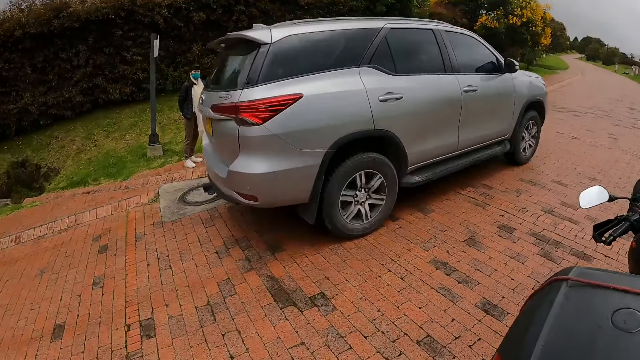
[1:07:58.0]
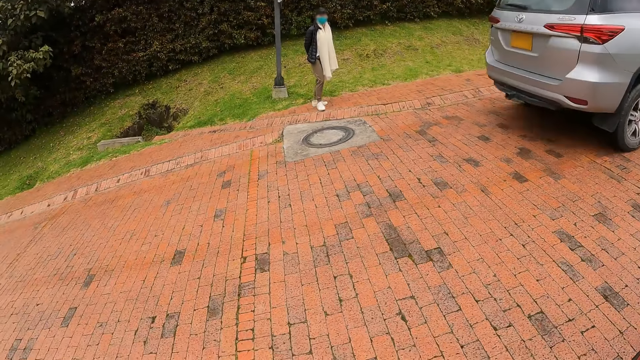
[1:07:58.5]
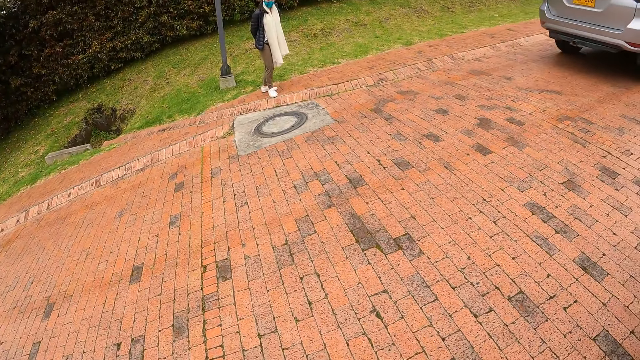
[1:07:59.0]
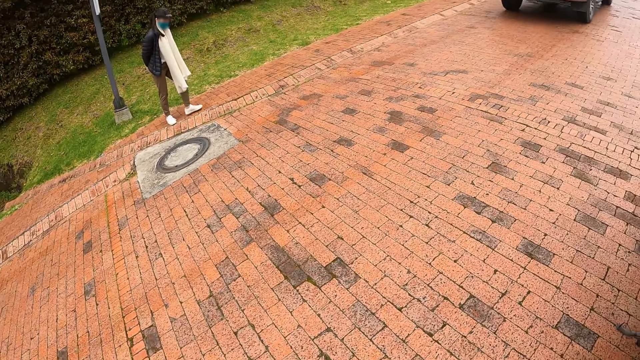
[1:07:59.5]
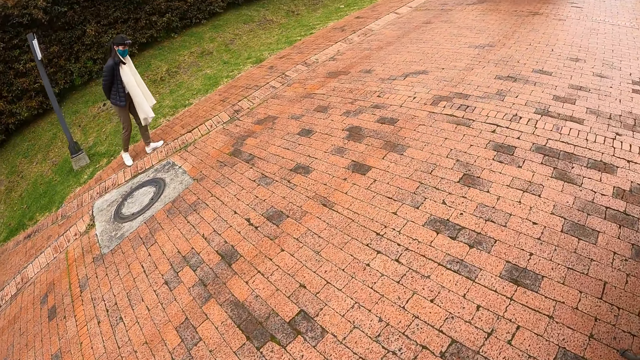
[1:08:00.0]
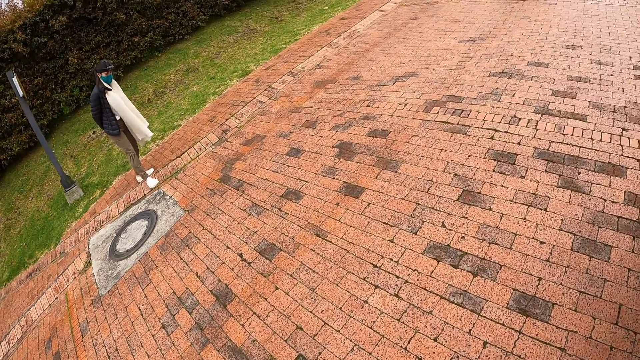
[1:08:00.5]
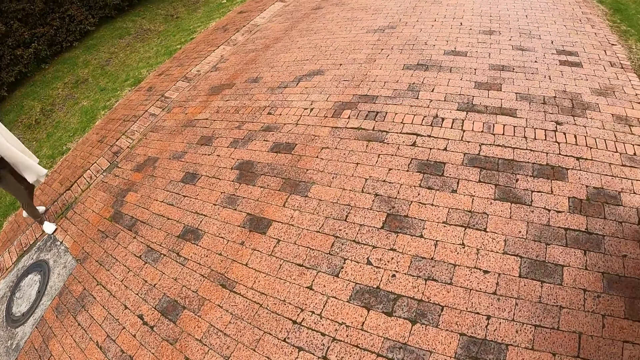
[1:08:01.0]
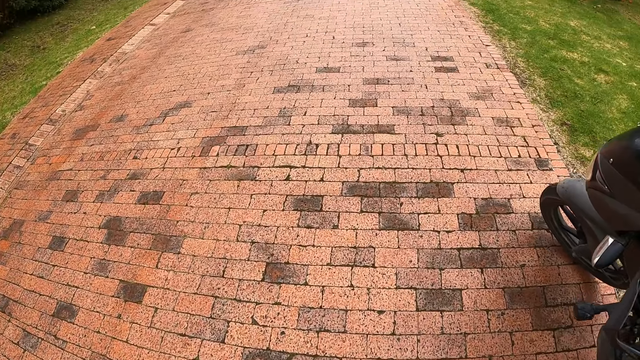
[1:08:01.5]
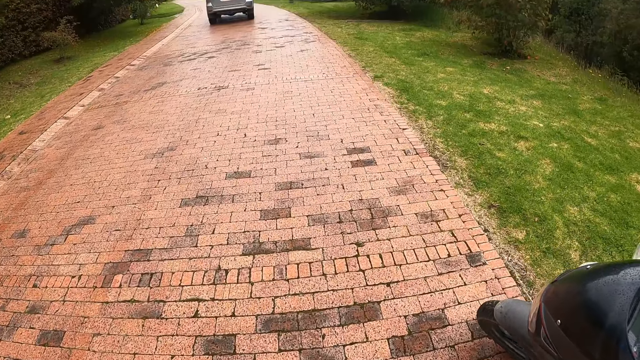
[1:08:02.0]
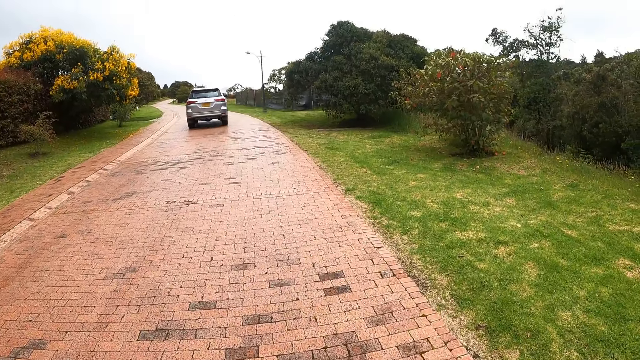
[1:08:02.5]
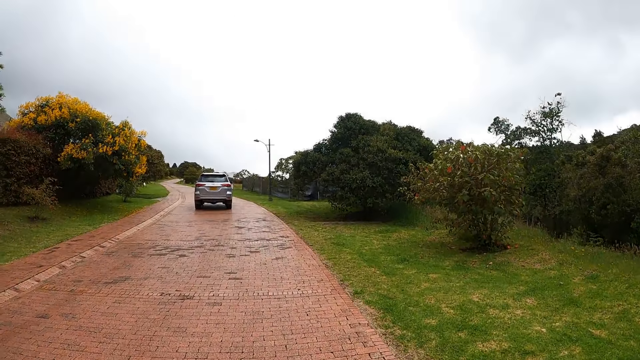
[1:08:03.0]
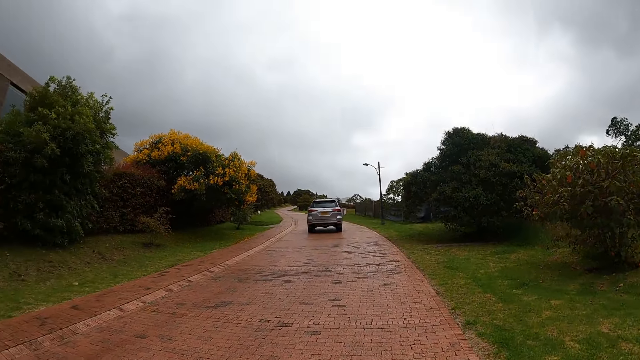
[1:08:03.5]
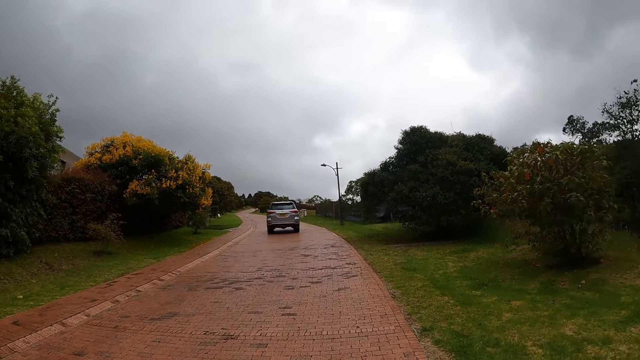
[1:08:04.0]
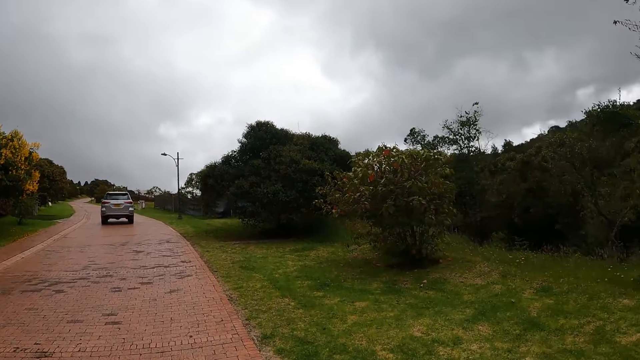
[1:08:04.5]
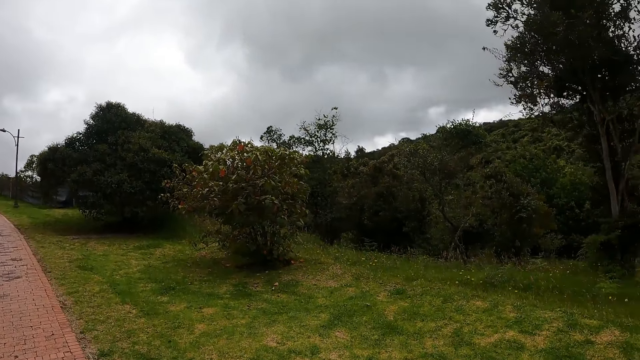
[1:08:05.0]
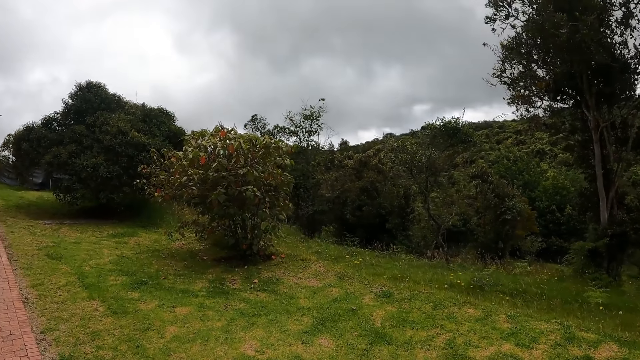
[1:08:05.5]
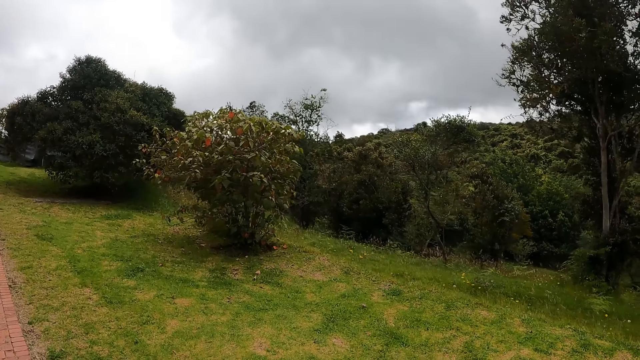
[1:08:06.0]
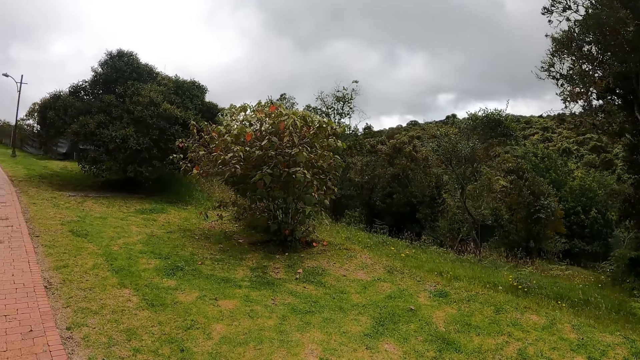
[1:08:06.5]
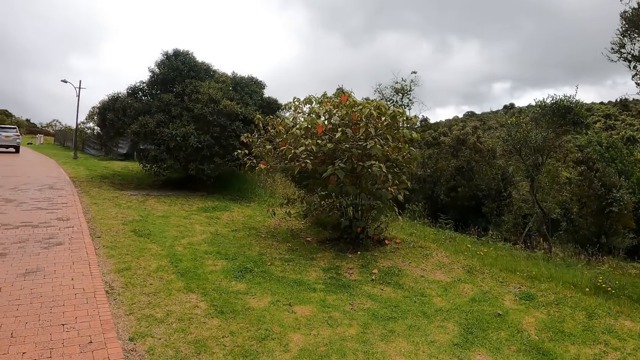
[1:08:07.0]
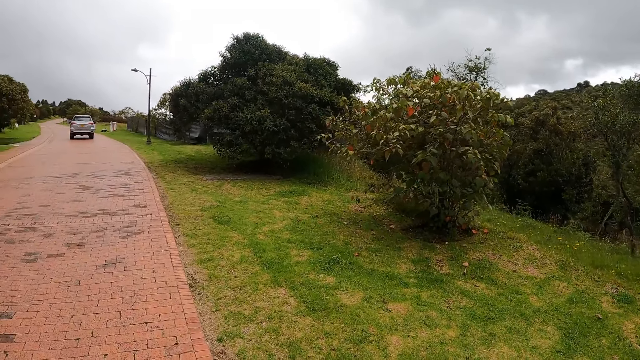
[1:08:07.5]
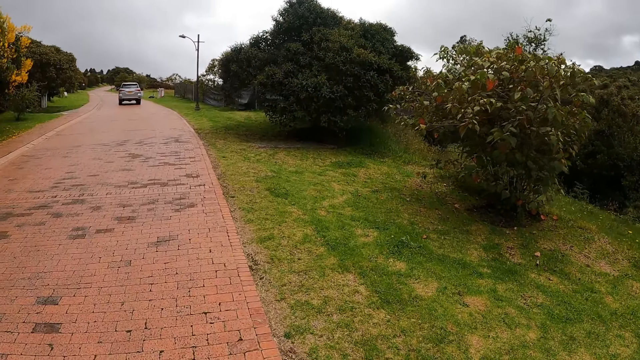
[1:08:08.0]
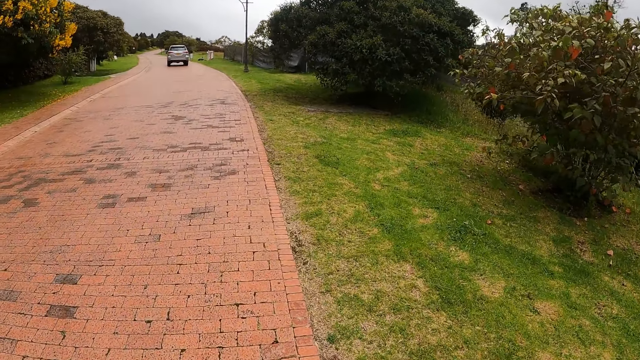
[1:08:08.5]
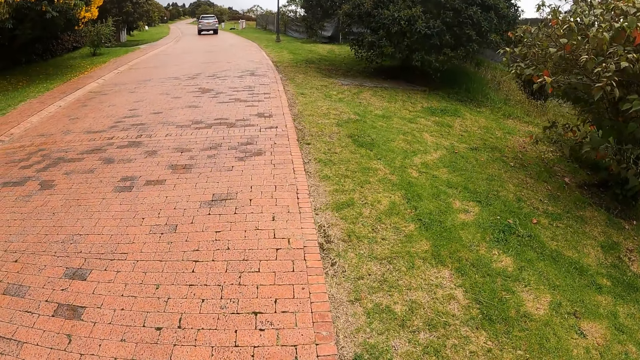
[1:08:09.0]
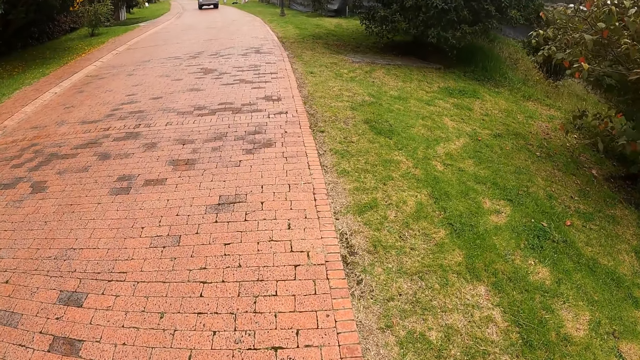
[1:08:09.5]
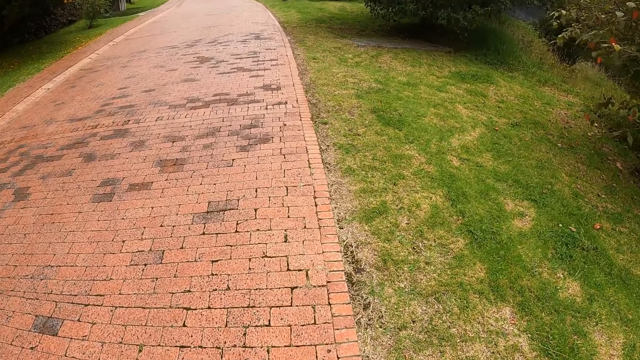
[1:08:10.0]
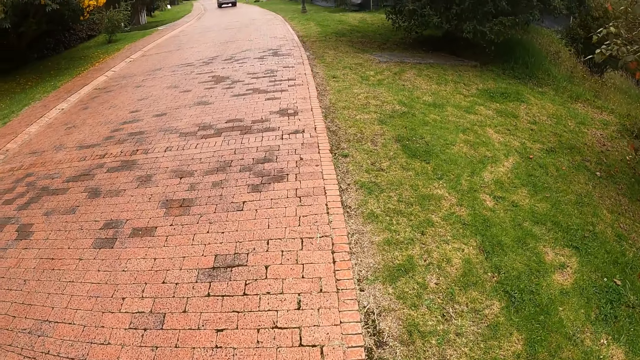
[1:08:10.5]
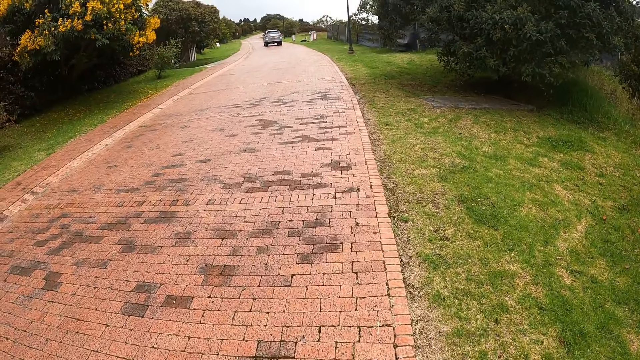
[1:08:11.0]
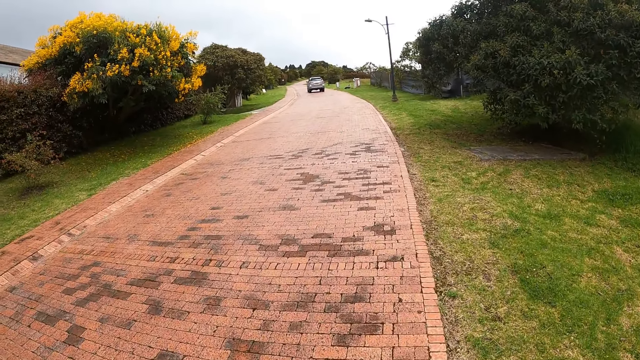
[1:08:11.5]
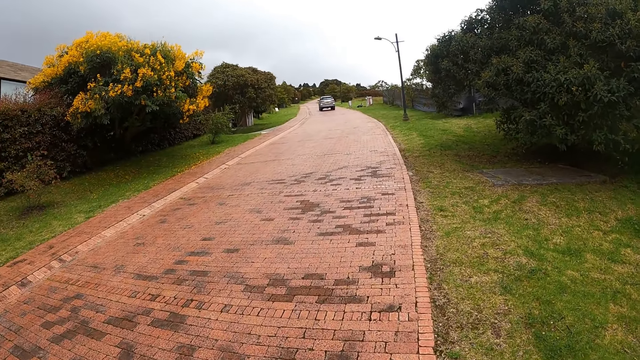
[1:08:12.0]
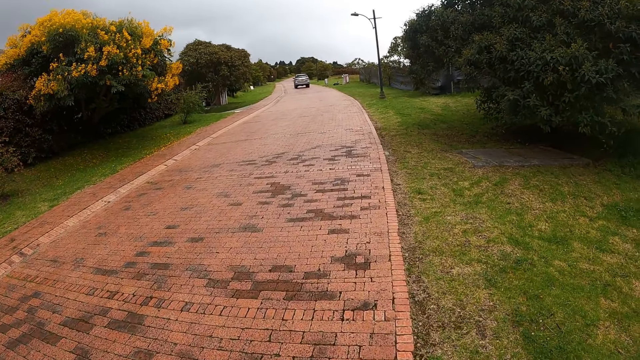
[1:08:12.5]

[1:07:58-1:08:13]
The camera wearer looks at the man. They walk around the compound. They look around. They walk around the compound.

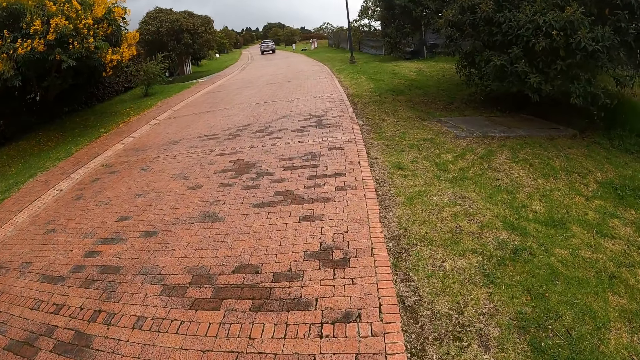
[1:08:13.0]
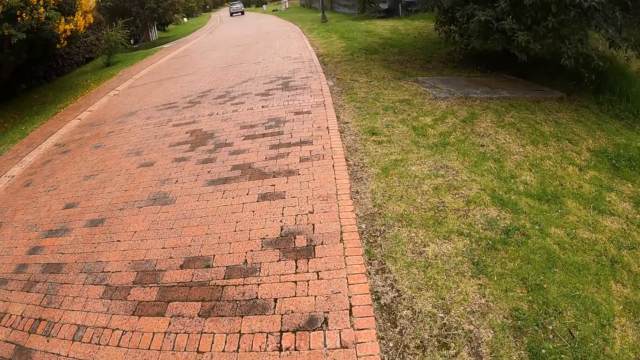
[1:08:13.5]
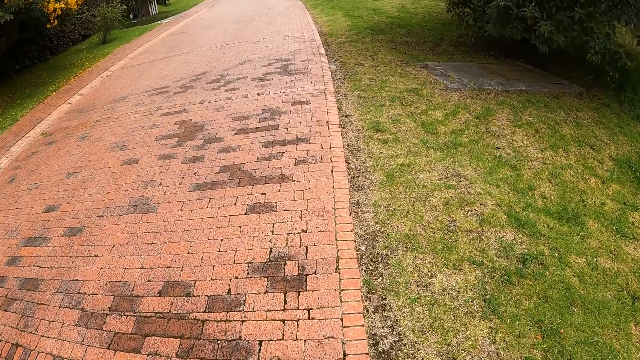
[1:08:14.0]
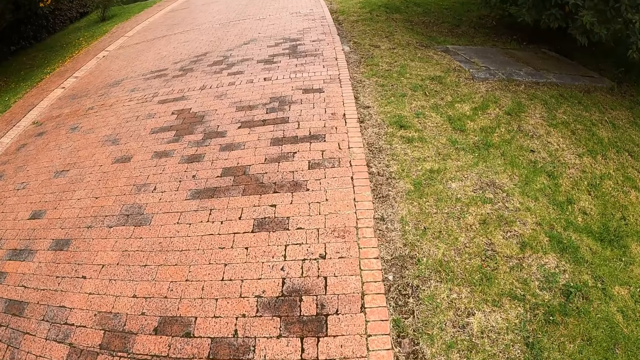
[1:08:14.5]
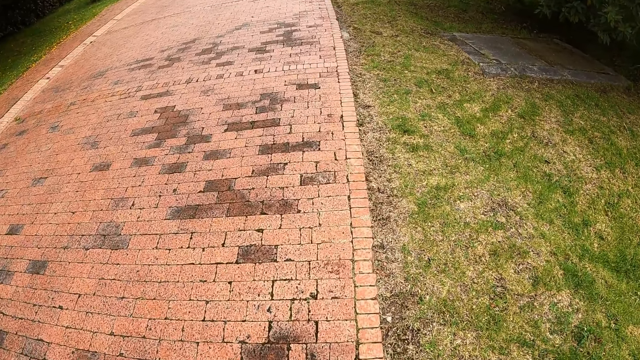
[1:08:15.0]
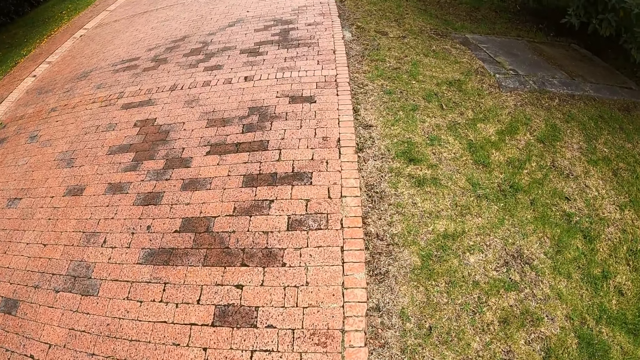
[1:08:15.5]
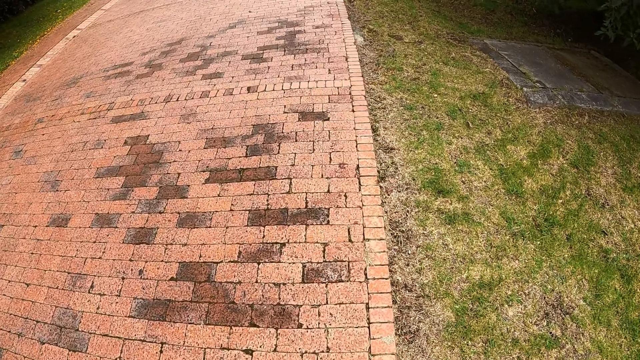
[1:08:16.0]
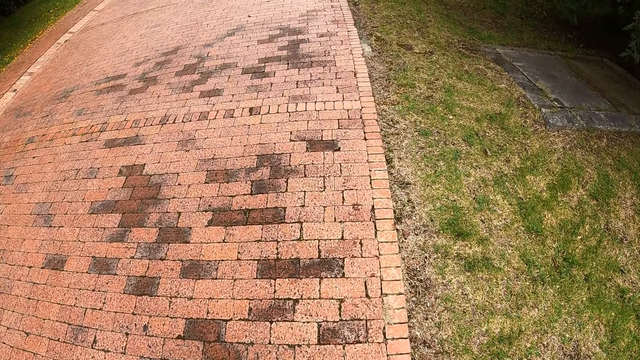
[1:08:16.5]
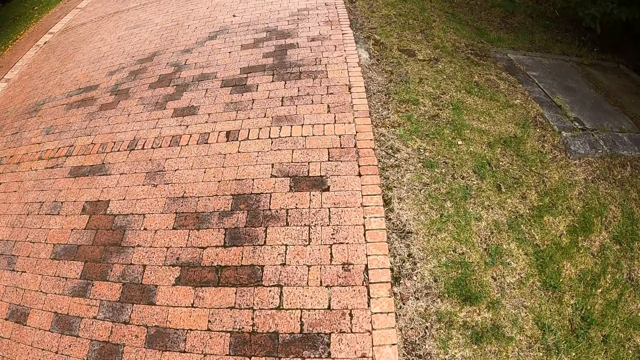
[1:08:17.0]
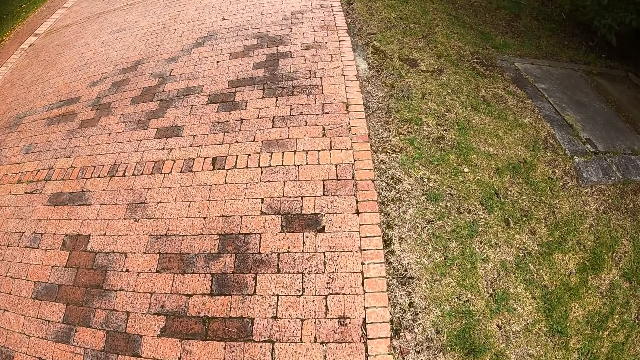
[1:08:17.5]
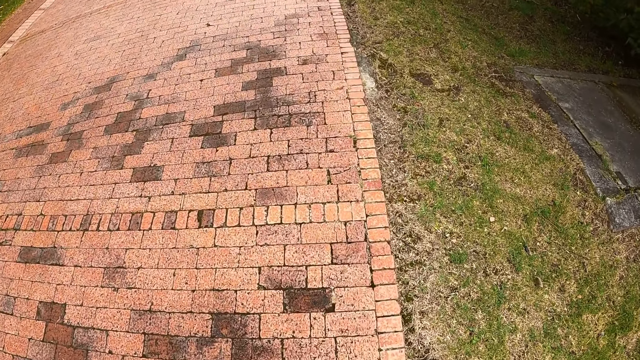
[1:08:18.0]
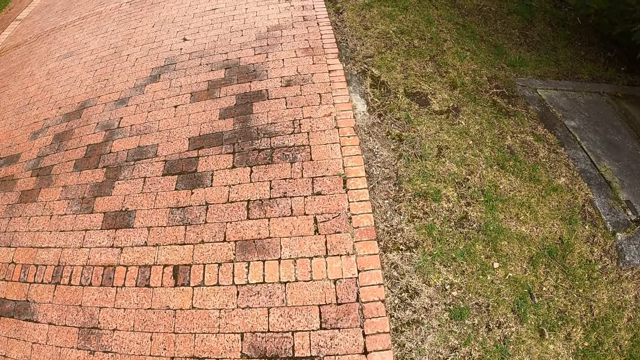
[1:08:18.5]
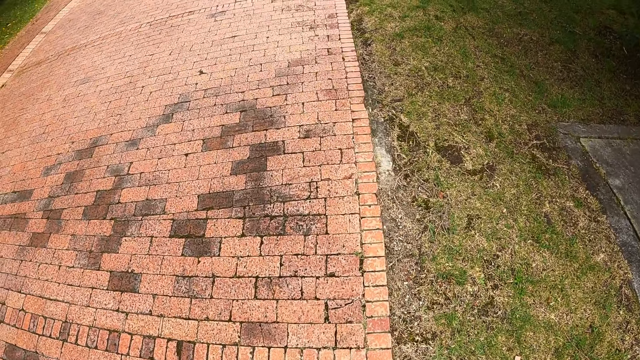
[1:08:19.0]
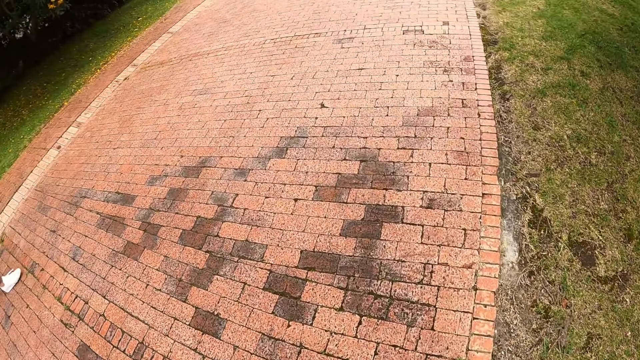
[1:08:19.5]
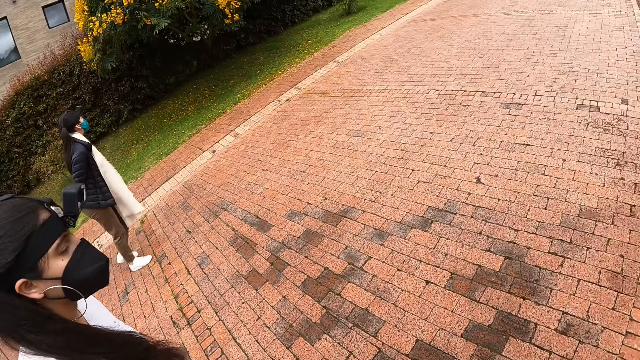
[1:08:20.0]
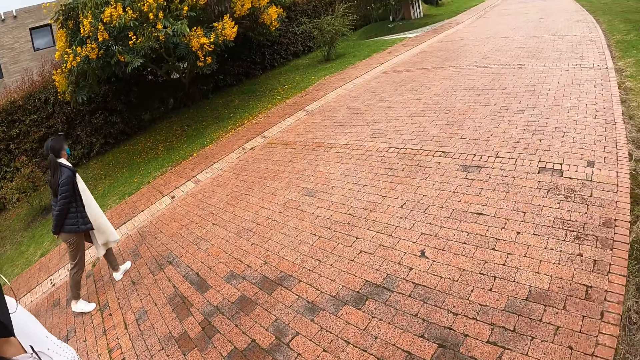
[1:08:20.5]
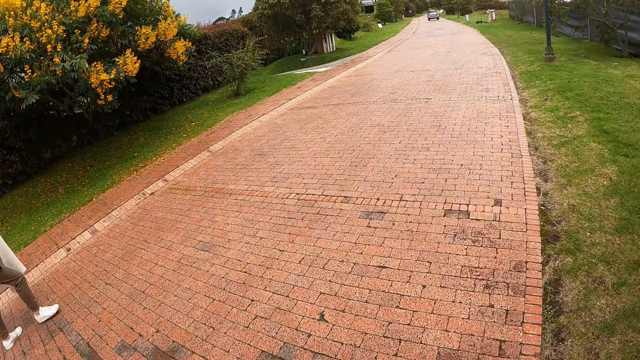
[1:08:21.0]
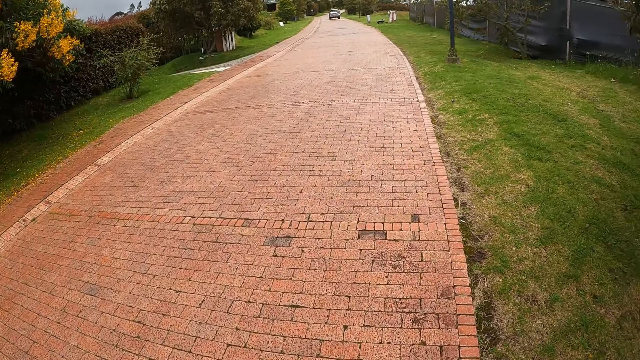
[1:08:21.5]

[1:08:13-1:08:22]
The camera wearer walks alongside another woman and the first woman. They look at a woman.
